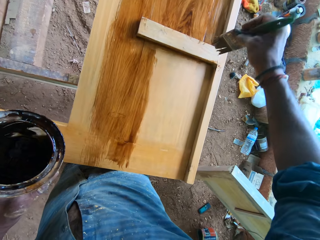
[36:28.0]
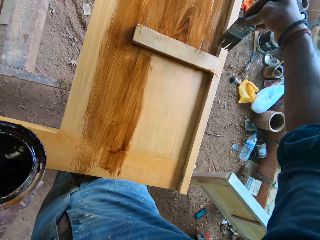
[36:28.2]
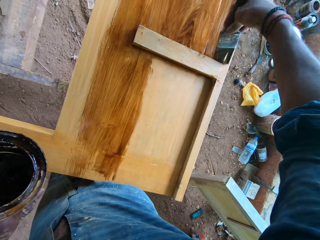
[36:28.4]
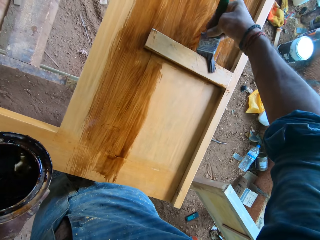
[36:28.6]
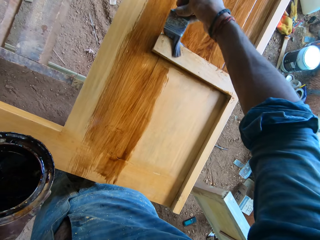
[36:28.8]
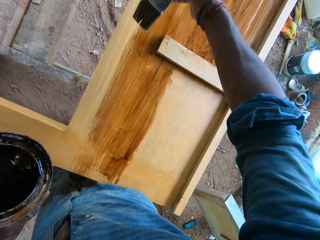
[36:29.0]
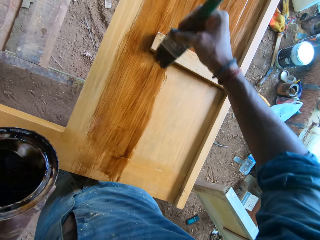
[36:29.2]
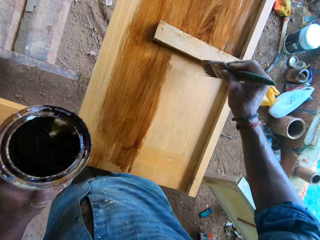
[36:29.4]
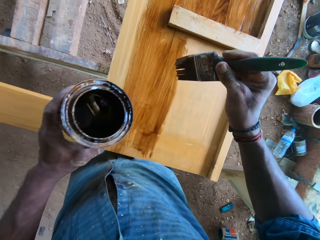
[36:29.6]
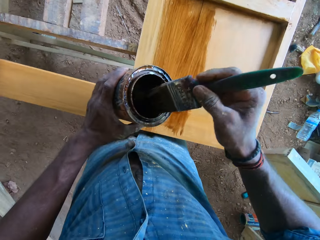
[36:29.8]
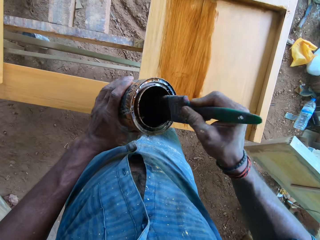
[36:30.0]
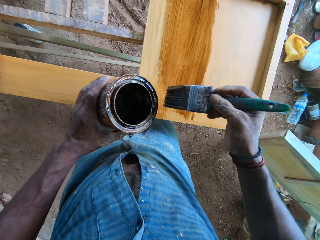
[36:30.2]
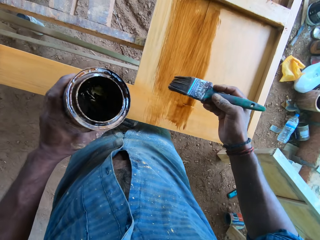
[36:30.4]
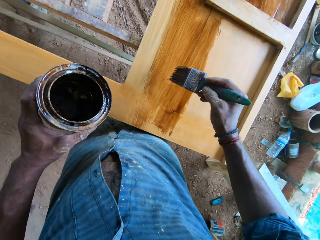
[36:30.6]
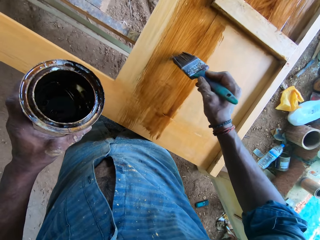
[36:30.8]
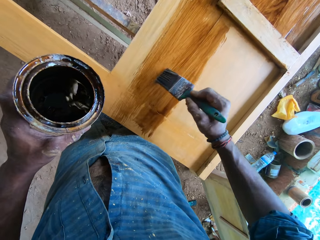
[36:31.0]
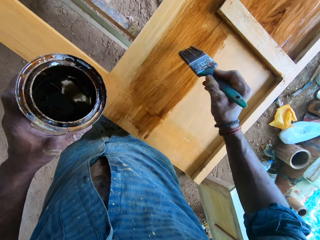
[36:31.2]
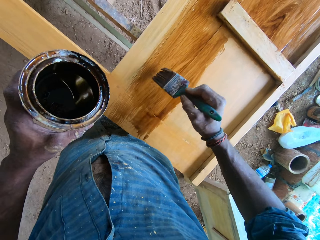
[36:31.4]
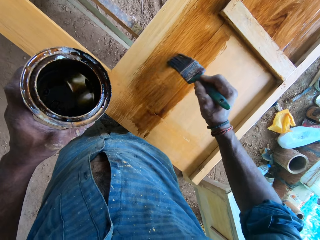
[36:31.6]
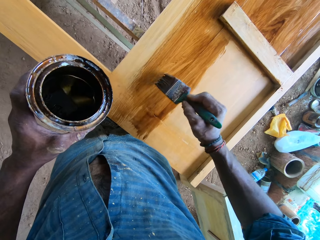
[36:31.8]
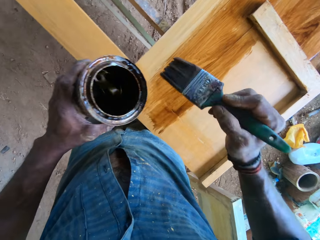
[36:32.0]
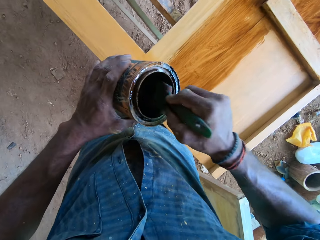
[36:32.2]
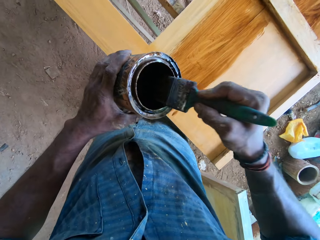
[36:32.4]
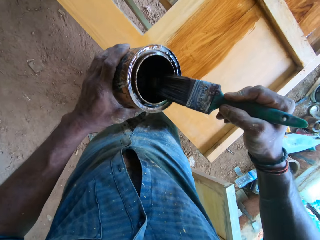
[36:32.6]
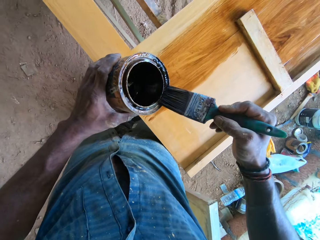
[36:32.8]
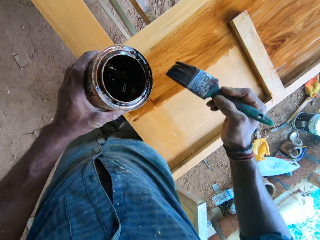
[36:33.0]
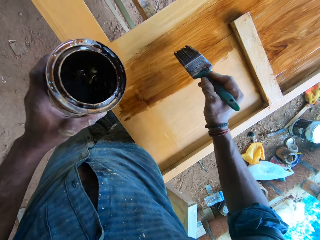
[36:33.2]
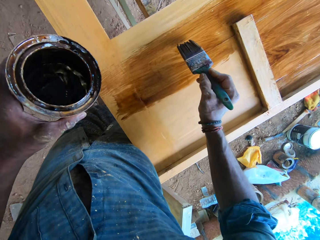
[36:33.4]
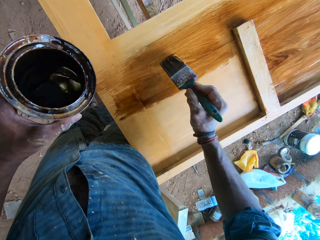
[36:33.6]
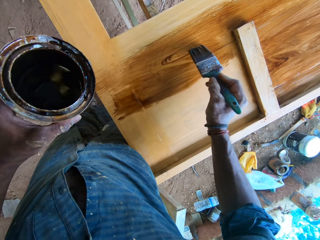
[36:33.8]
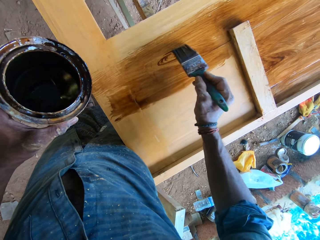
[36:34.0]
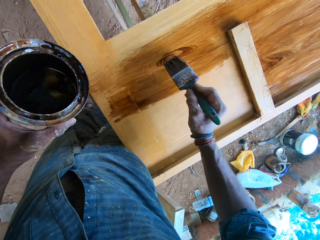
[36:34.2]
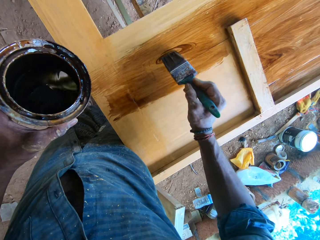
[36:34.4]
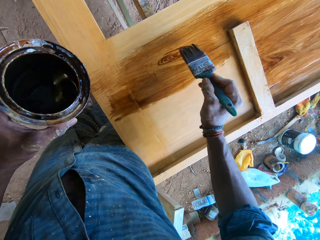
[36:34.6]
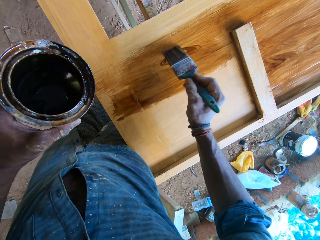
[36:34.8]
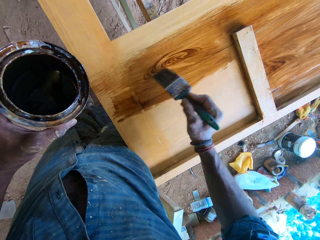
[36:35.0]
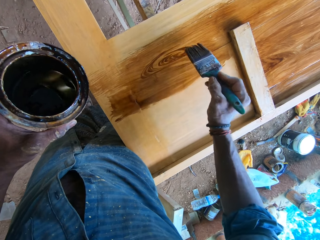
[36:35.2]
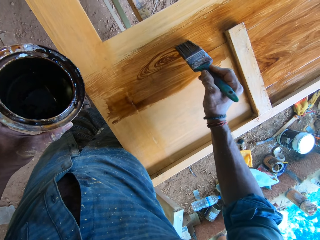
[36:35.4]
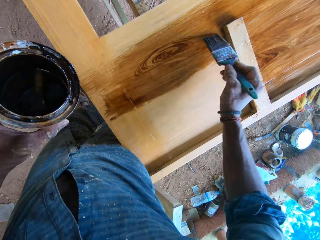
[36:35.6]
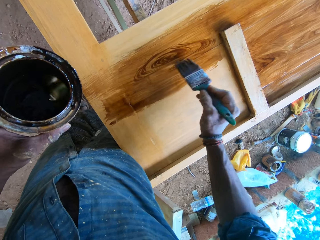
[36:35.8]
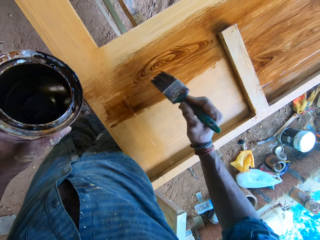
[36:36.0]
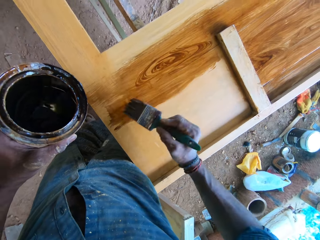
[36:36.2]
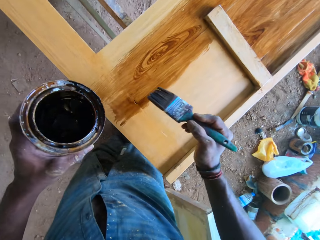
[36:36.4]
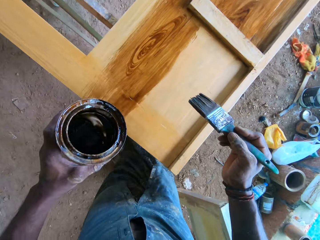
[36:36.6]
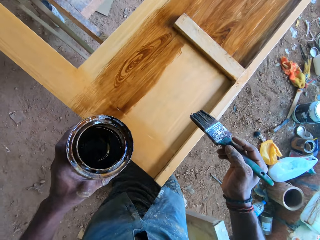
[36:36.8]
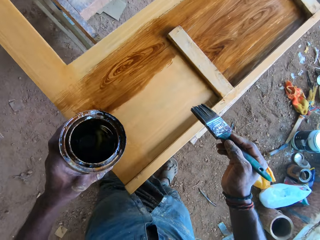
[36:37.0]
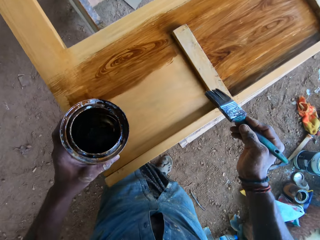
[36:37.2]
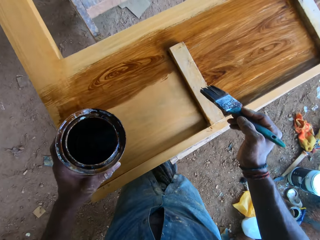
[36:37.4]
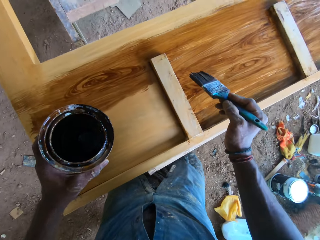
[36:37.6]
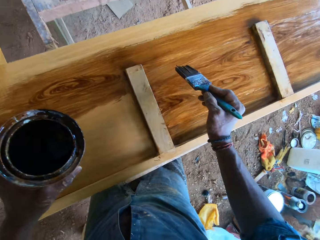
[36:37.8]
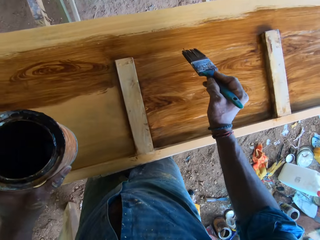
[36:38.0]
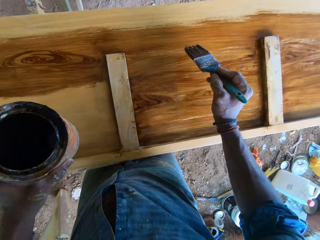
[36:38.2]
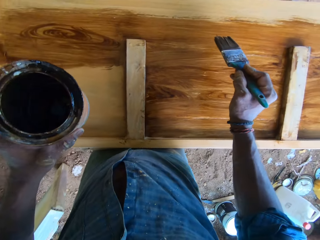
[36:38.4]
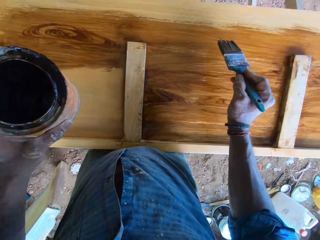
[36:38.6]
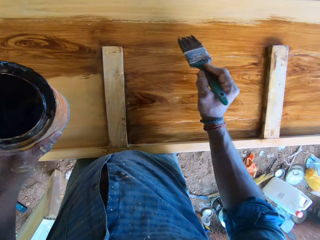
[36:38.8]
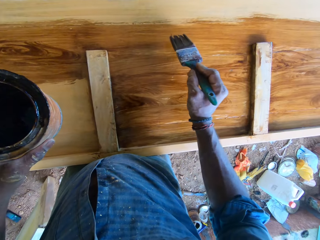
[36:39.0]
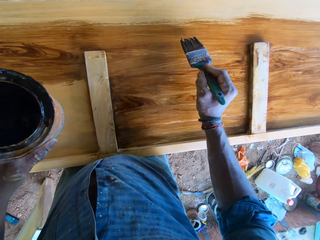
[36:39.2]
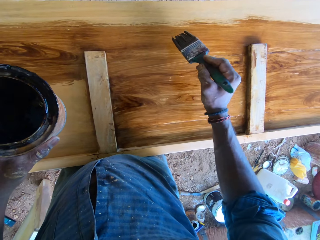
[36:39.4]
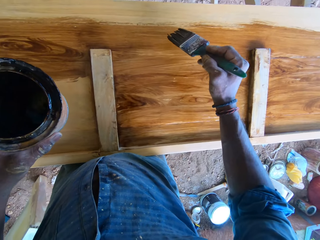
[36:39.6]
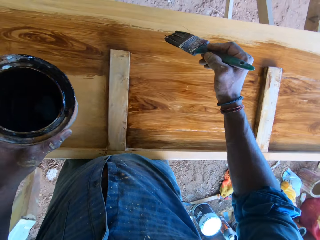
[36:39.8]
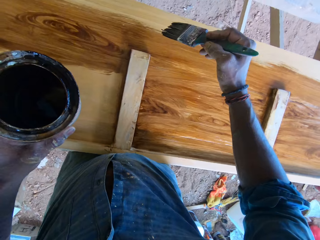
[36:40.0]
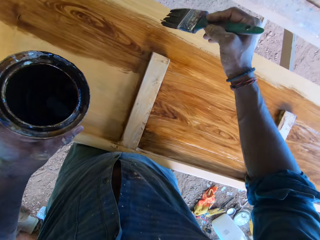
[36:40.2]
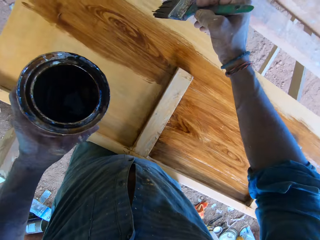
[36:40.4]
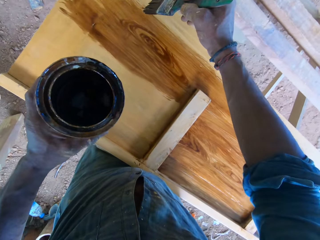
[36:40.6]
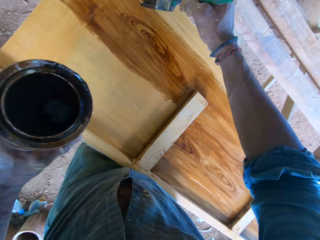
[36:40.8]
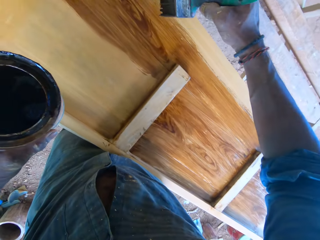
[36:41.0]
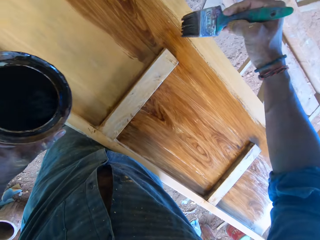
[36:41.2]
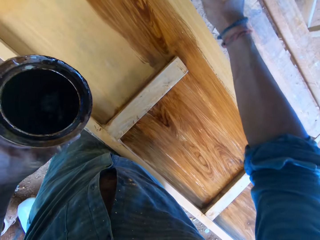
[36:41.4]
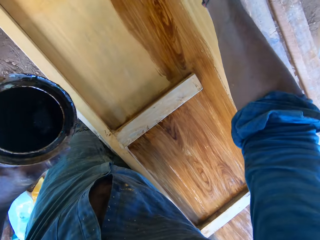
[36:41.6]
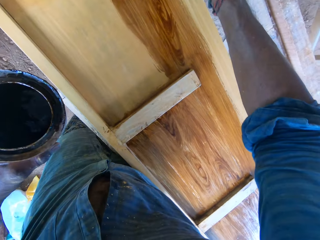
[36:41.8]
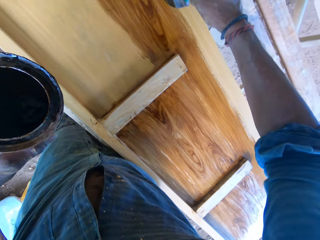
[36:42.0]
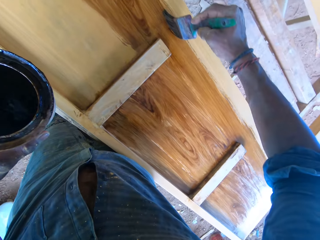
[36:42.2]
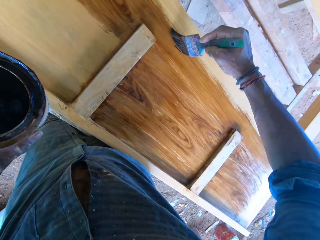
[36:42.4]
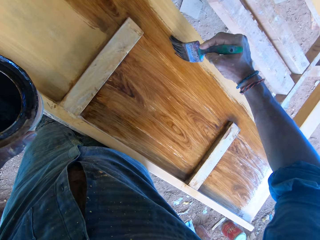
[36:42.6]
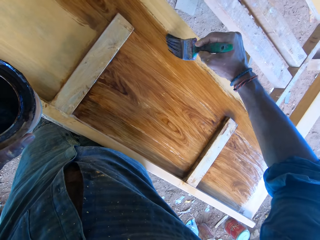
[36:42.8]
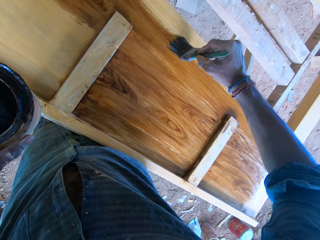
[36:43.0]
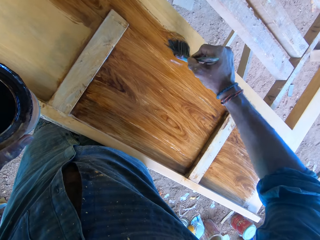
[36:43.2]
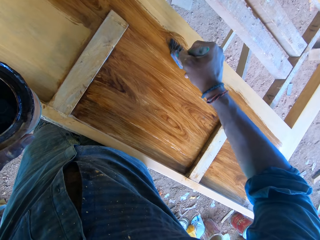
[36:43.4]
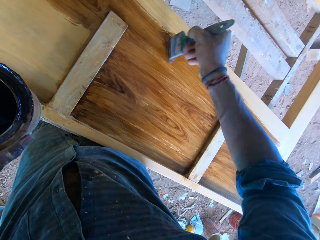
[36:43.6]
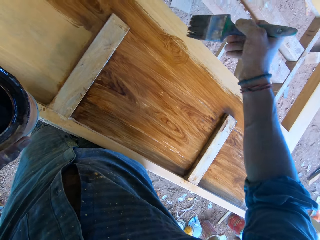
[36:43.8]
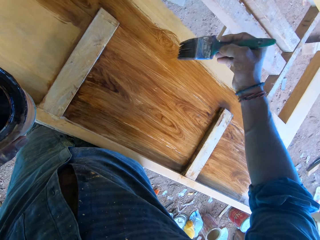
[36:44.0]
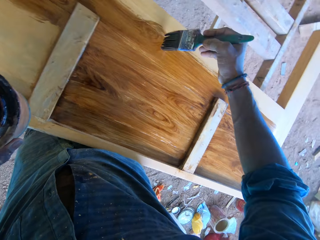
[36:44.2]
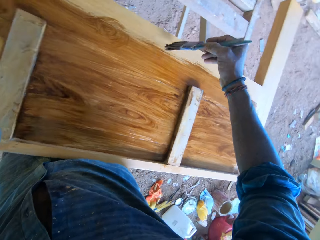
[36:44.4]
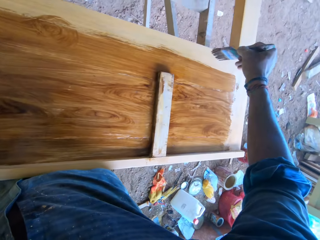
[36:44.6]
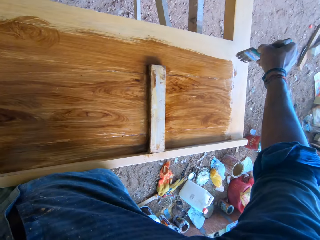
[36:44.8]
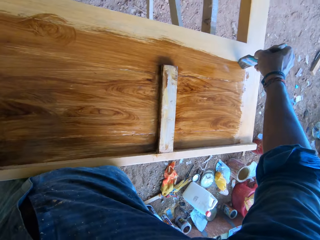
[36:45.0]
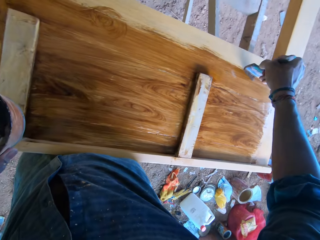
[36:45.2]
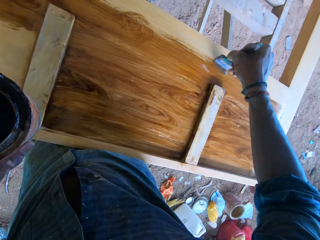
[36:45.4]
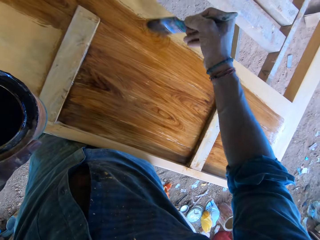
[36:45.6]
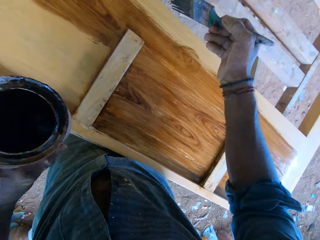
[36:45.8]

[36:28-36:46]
The camera wearer slides the paintbrush along the rim of the can of lacquer with his right hand. He dips the brush in the paint. He polishes the wooden board on the workbench frame with the paintbrush in his right hand. He paints the wood. He dips the paintbrush into the can of lacquer with his right hand. He slides the paintbrush along the rim of the can of lacquer with his right hand. He paints on the wood. He designs patterns on the wooden board on the workbench frame with the paintbrush in his right hand. He paints on the wood.

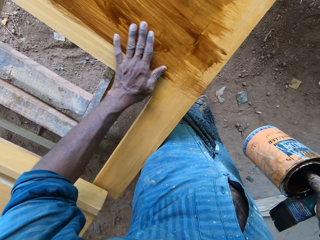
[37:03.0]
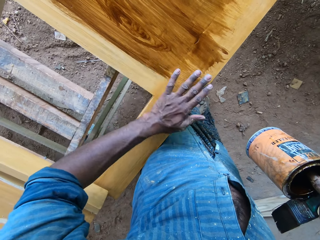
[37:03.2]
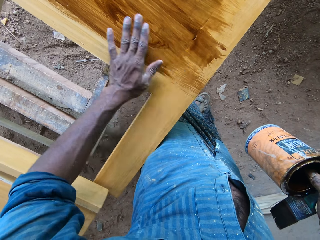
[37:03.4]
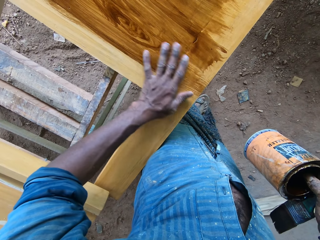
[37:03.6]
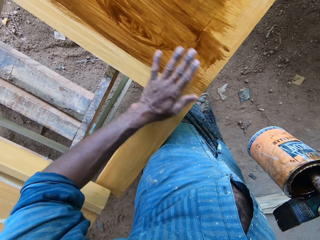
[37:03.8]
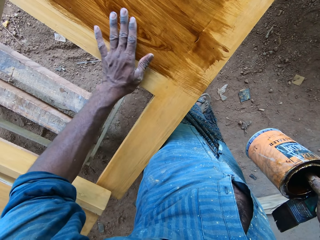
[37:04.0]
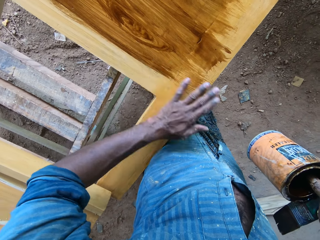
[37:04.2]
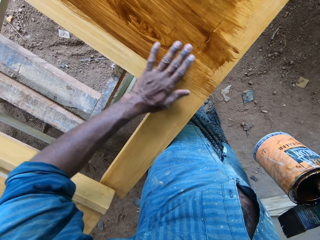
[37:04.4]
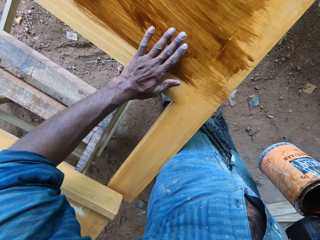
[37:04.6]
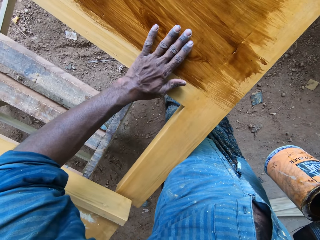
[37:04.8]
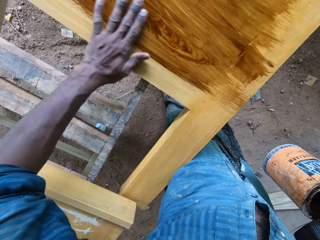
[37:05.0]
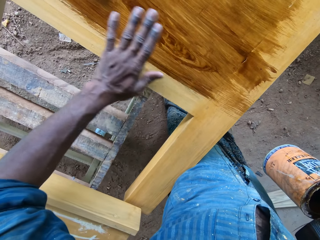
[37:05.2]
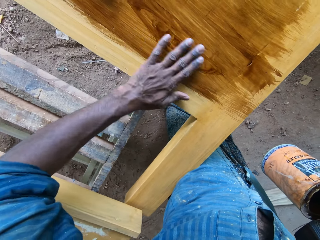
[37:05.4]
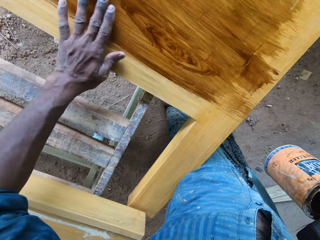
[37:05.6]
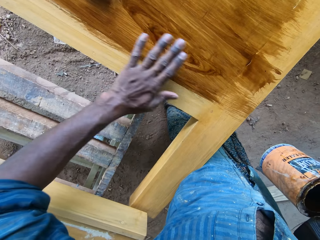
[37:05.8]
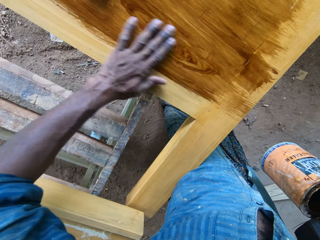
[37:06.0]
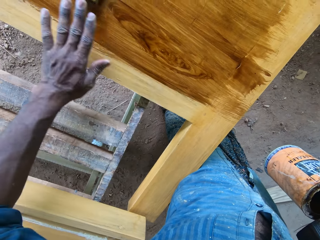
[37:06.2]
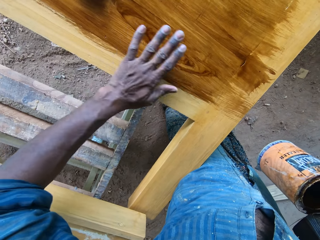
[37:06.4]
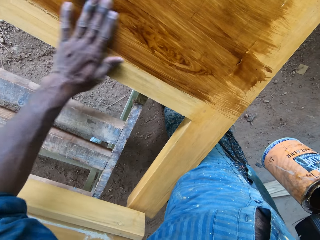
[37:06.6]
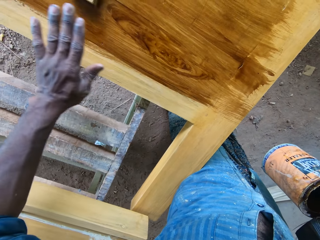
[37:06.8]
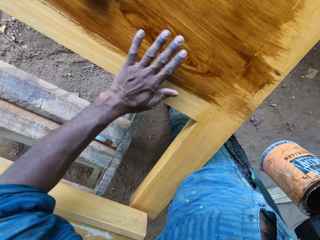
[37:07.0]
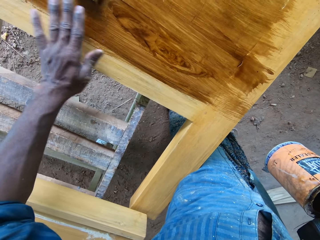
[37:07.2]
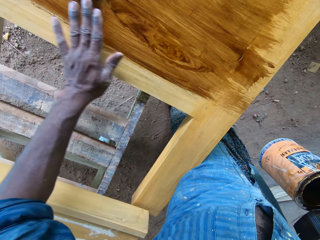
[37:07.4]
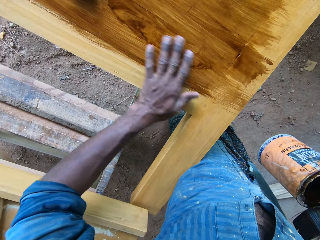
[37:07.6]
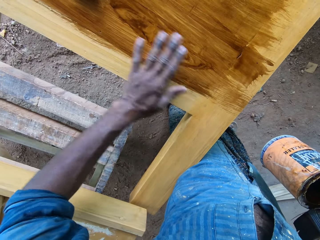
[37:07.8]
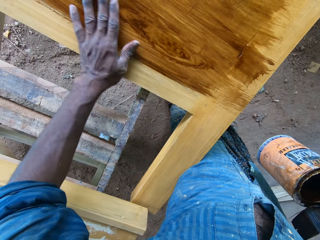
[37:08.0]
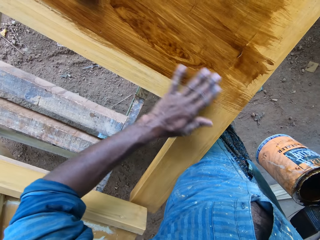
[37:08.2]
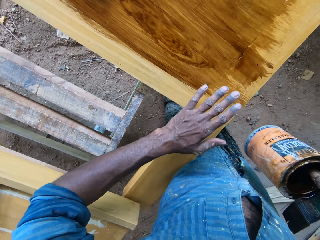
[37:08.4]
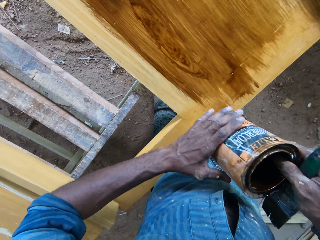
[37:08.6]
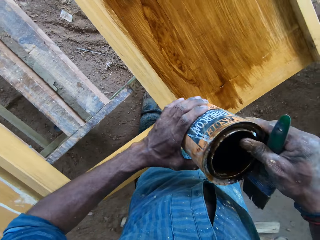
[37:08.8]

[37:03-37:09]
The camera wearer wipes the paint with his hand.
